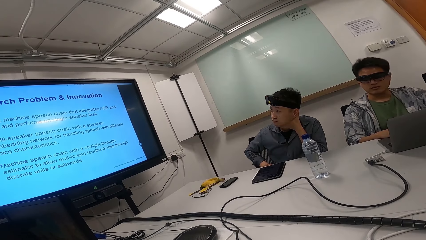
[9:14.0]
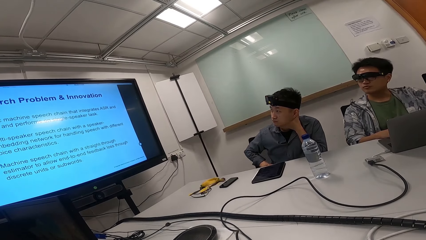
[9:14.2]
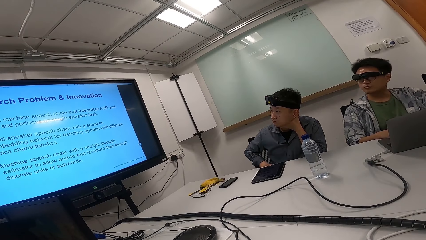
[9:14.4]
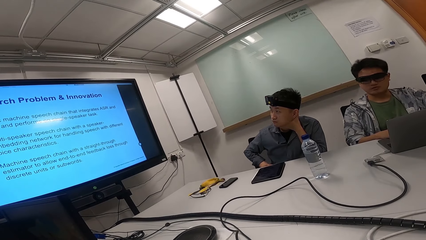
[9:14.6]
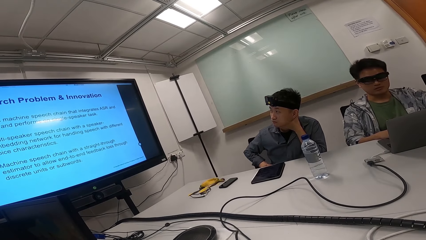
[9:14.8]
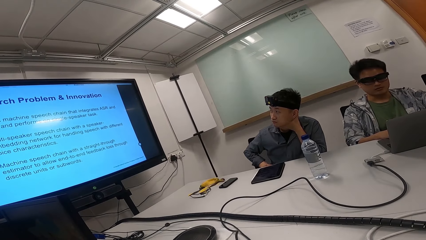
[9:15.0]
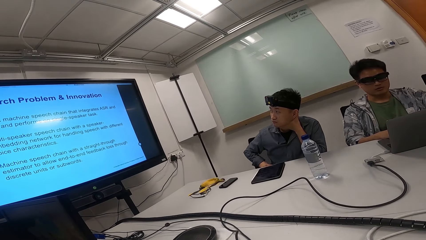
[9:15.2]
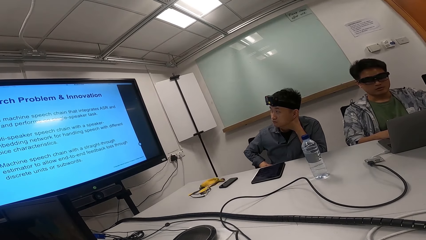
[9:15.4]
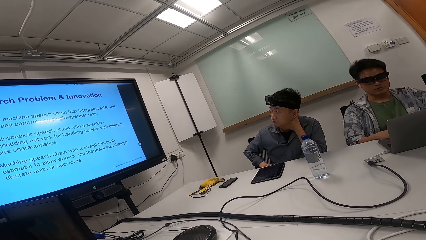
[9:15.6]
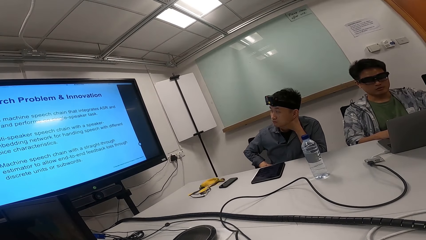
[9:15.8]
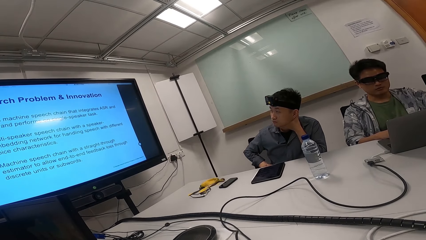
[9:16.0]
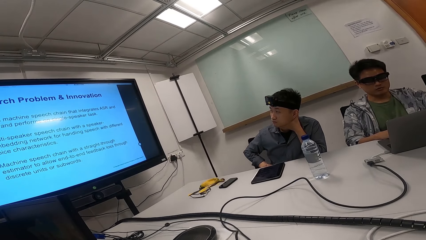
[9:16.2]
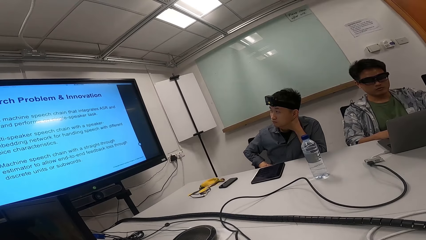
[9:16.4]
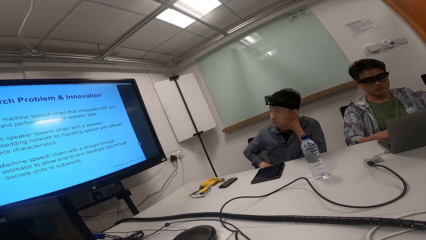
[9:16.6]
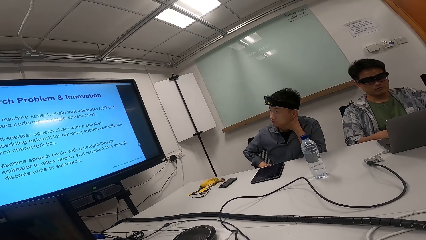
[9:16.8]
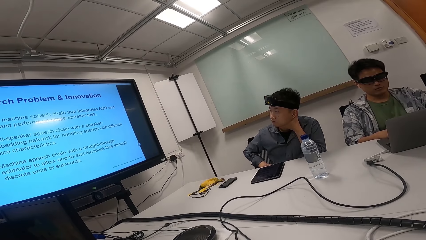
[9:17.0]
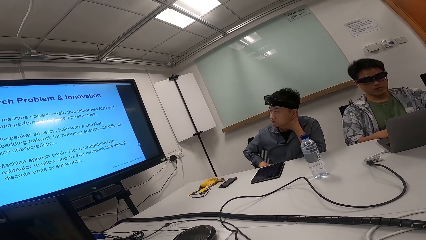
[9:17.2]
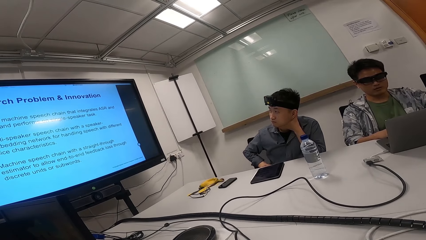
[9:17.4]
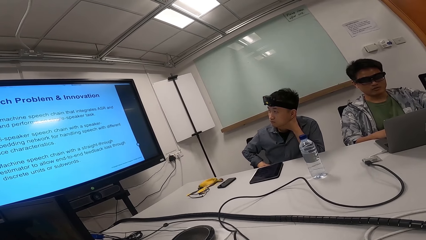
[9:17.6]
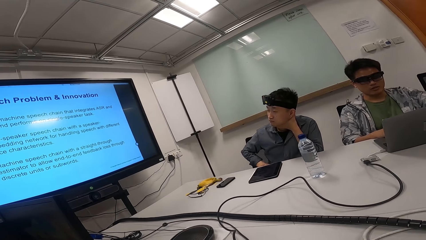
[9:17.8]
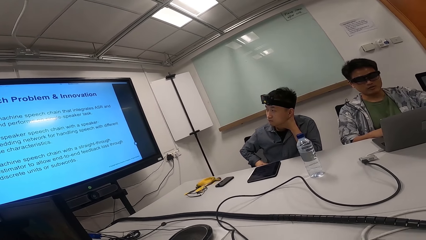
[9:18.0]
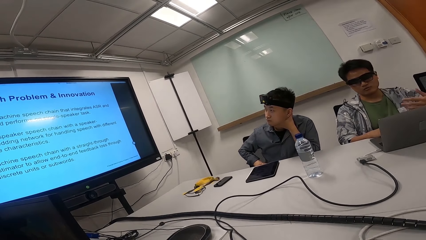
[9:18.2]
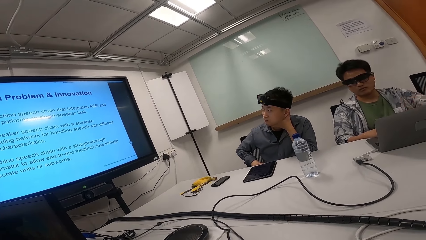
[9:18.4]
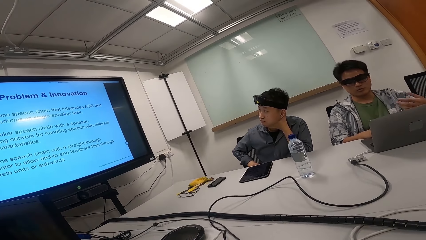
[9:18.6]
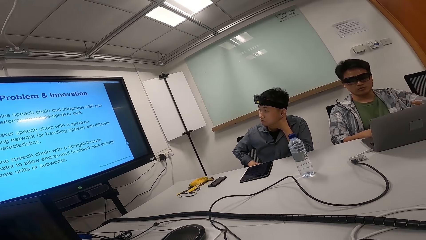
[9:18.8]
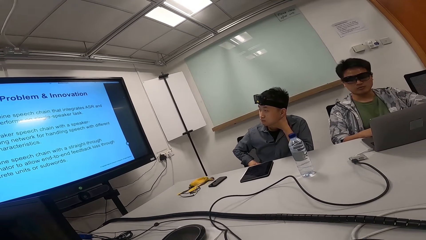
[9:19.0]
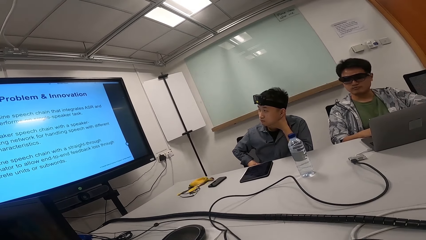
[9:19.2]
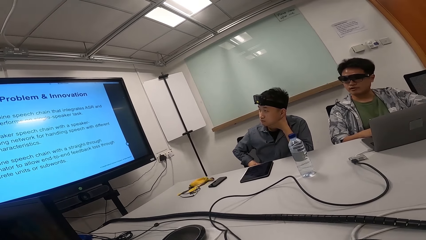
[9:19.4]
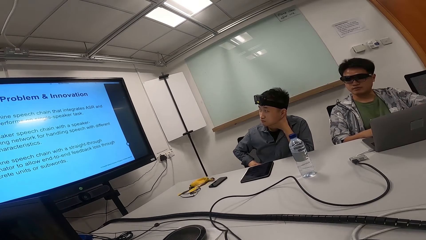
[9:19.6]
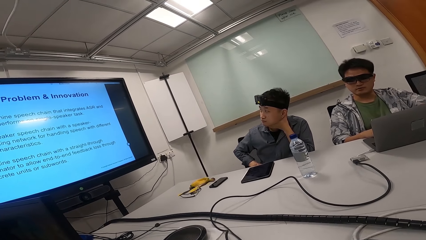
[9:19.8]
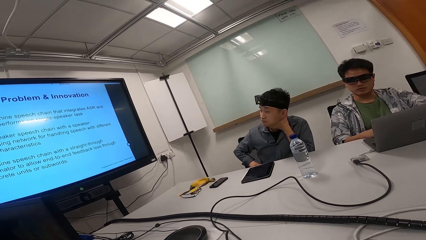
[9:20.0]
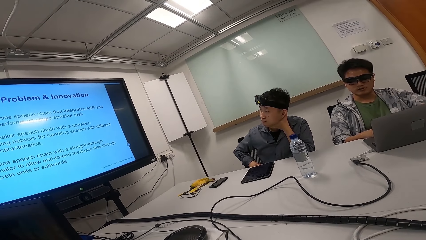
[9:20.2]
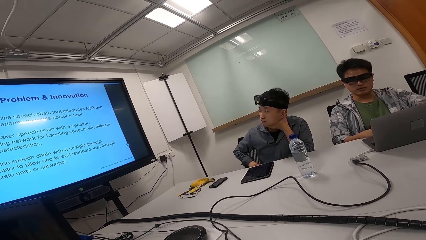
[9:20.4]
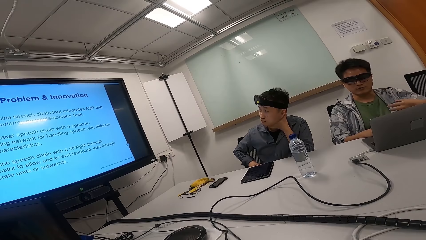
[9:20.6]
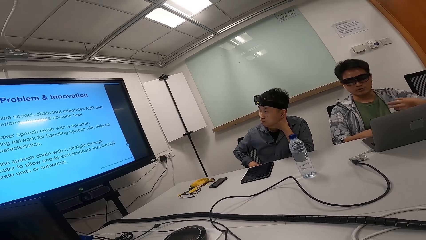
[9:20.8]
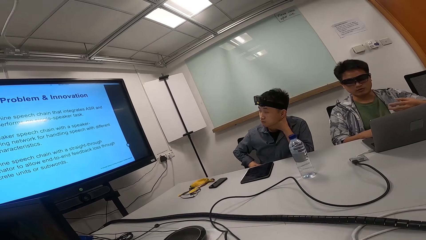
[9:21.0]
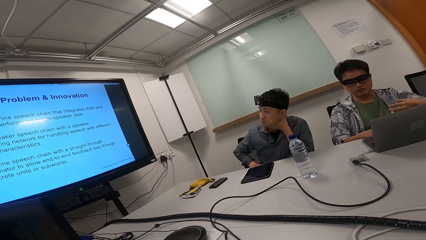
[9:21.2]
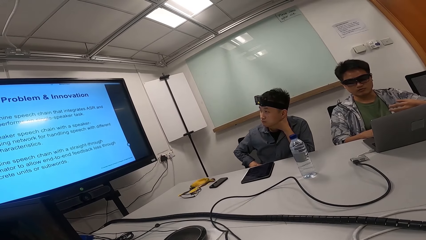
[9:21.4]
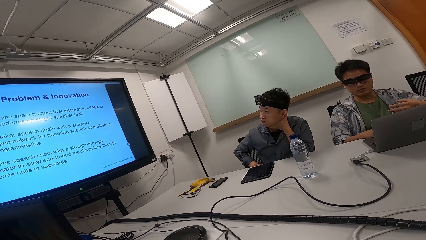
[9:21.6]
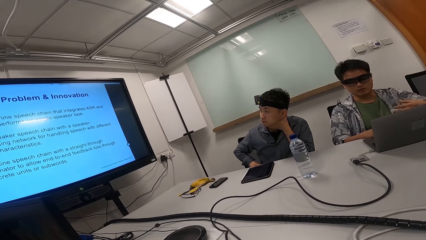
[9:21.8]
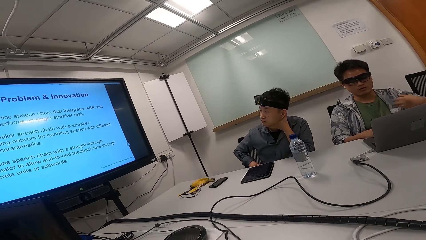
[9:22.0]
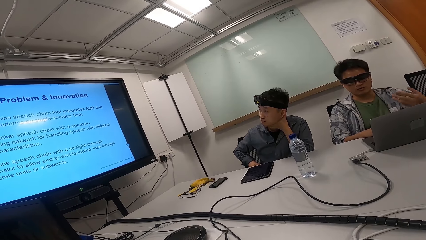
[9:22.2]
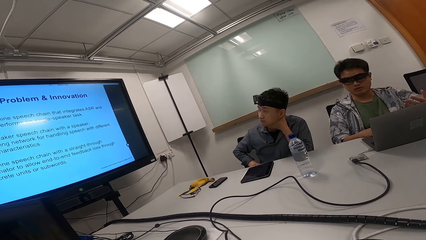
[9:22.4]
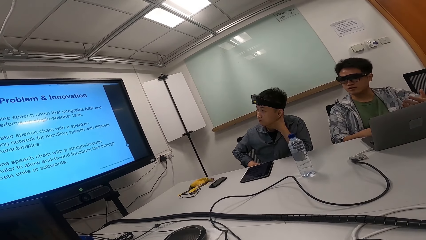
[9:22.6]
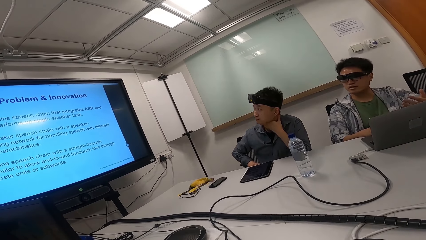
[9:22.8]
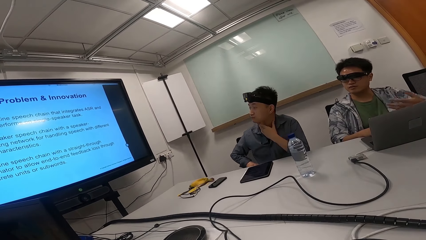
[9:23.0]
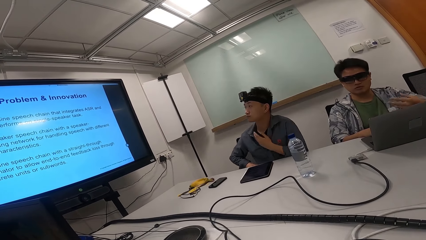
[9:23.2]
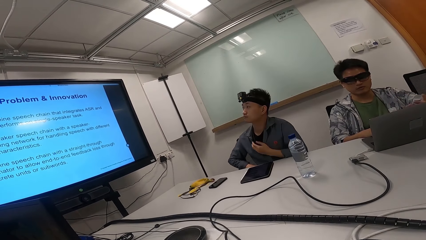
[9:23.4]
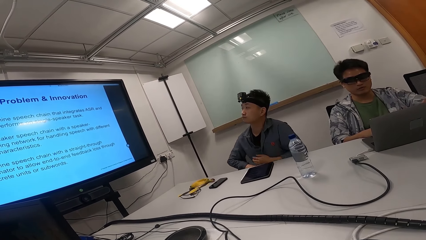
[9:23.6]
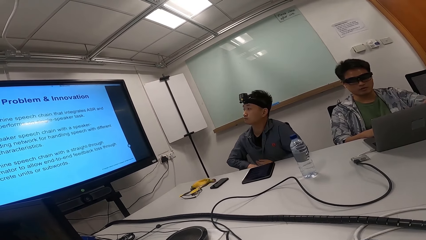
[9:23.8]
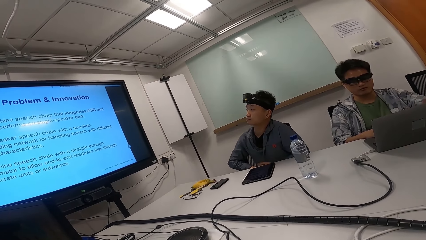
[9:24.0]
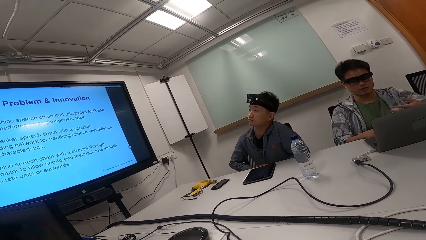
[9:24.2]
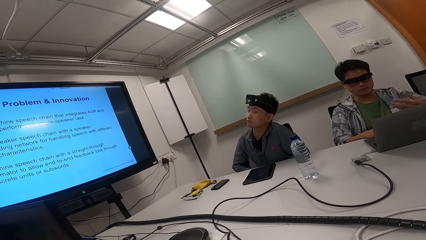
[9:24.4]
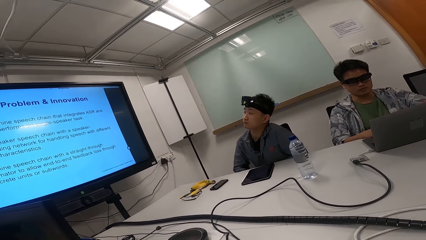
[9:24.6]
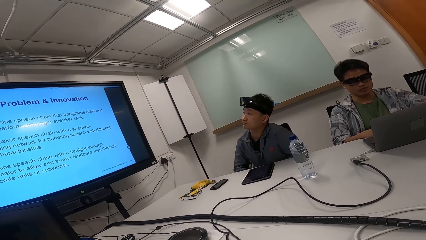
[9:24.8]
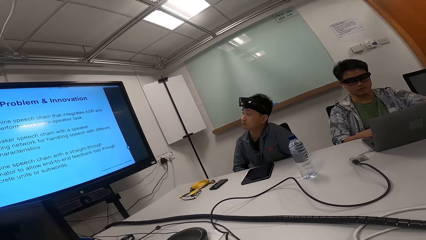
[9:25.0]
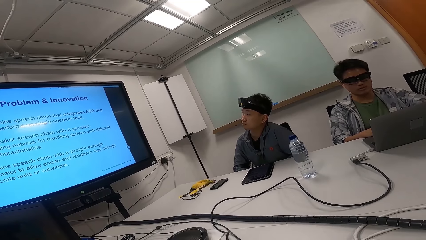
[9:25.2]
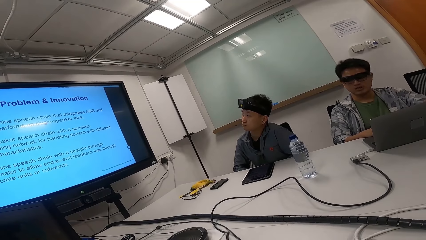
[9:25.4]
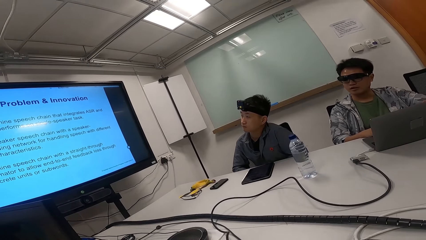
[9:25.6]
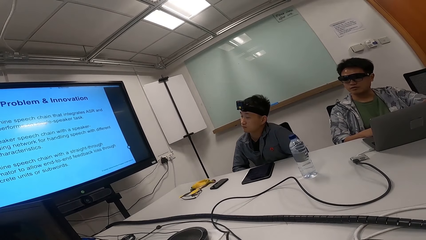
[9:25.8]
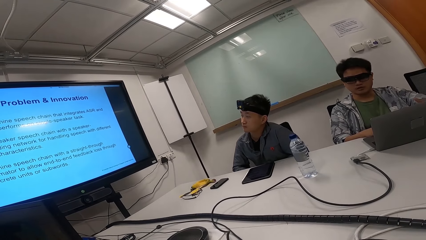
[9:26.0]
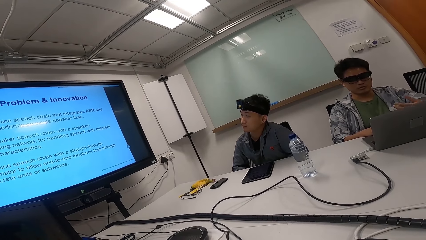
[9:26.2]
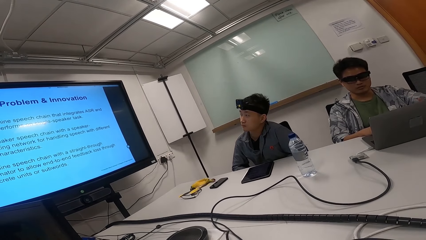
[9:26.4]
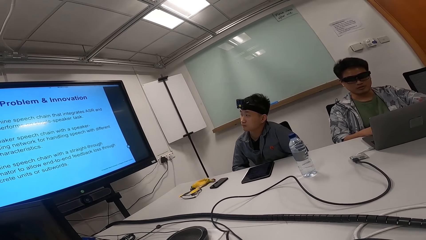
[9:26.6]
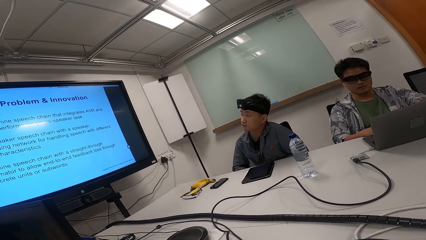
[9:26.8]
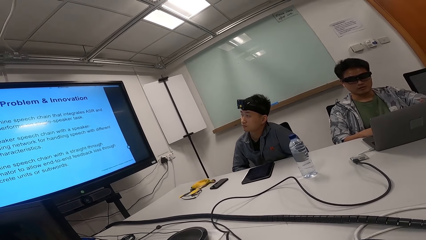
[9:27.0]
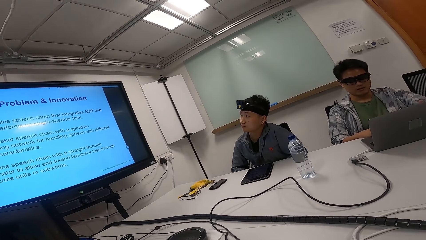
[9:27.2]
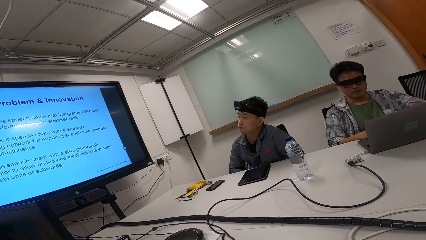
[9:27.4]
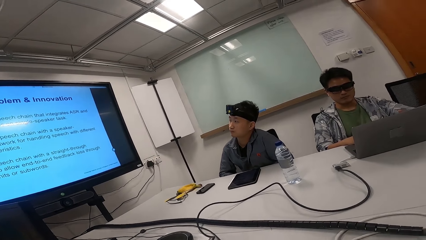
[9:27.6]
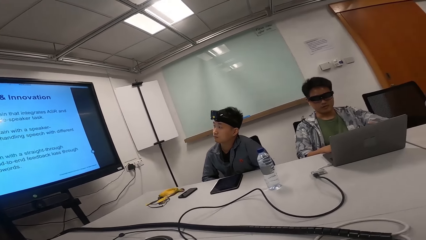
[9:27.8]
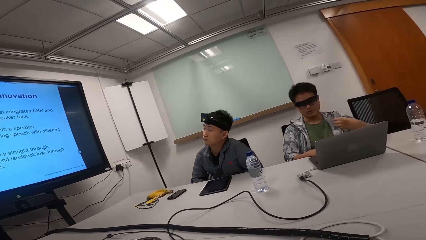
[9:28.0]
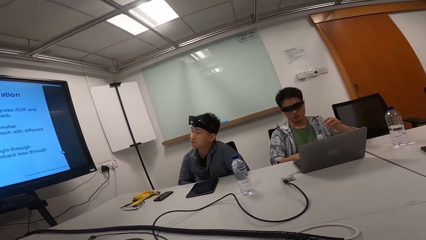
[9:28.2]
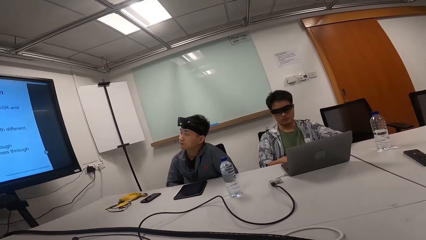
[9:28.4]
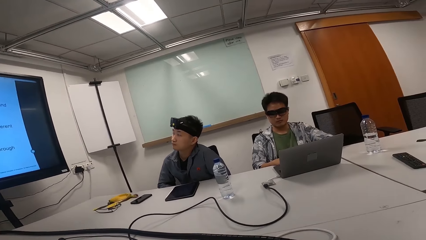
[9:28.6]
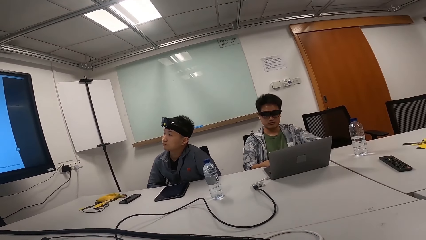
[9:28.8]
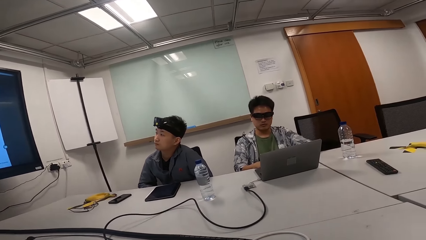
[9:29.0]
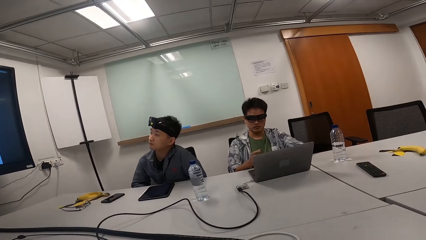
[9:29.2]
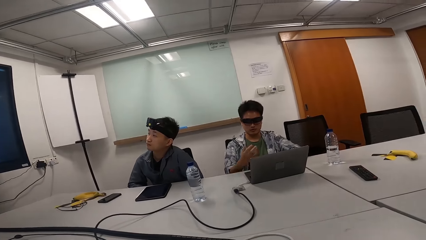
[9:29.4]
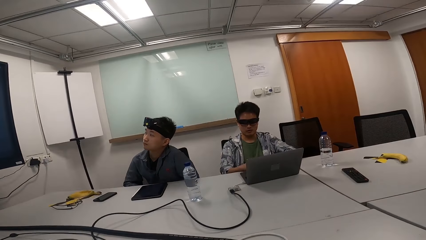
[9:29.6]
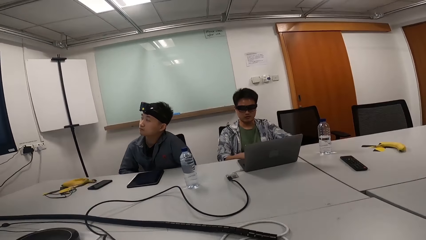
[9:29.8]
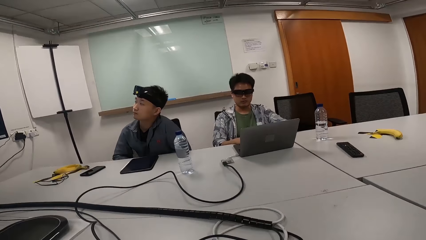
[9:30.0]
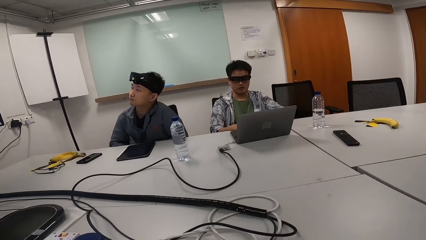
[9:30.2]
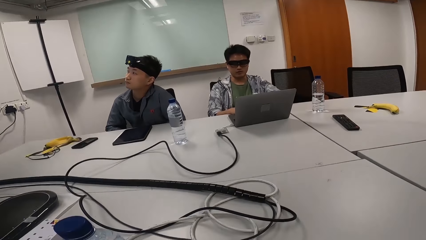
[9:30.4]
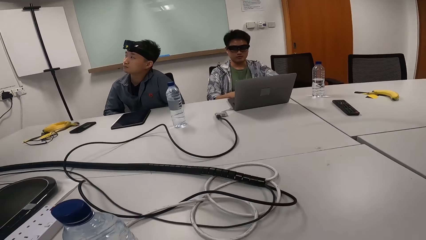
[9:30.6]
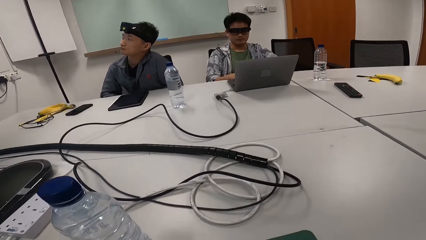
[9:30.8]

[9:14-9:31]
A man reads something. The camera wearer looks around the office. They look away from the screen.
